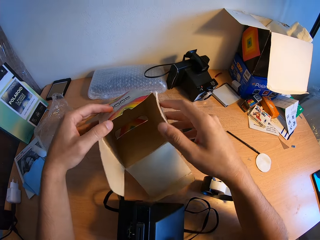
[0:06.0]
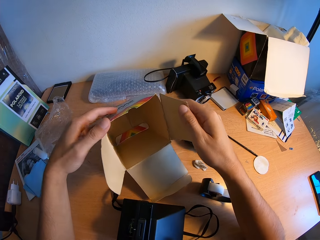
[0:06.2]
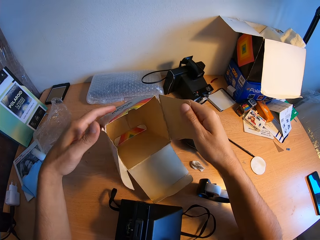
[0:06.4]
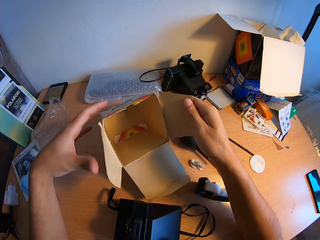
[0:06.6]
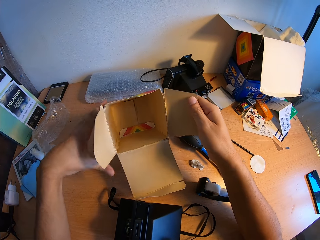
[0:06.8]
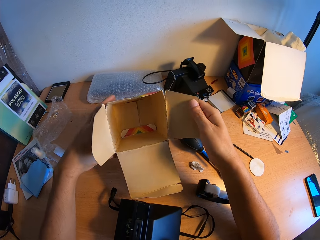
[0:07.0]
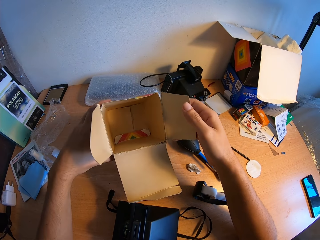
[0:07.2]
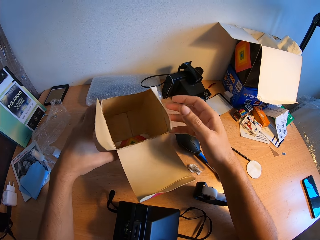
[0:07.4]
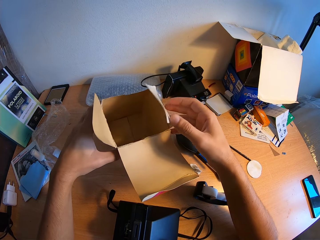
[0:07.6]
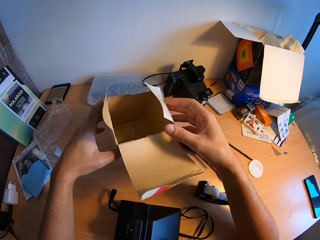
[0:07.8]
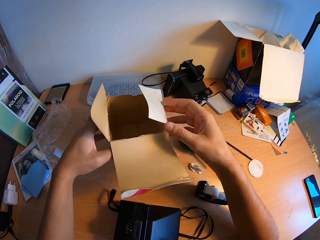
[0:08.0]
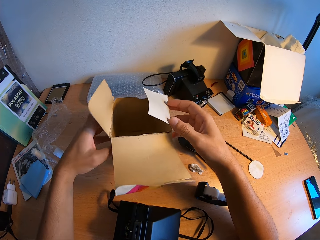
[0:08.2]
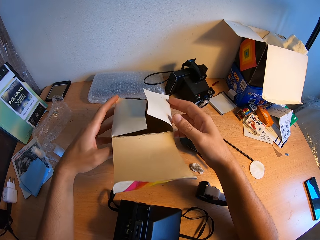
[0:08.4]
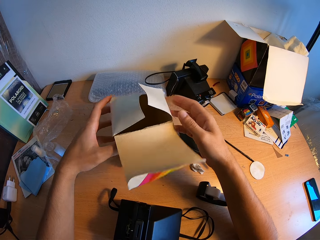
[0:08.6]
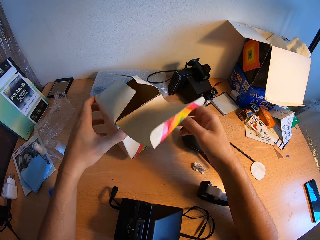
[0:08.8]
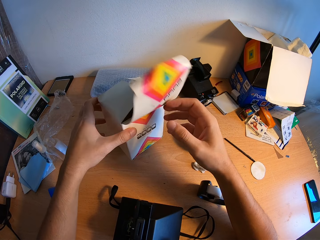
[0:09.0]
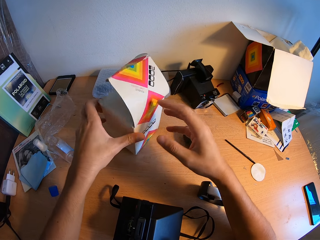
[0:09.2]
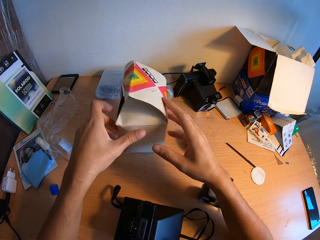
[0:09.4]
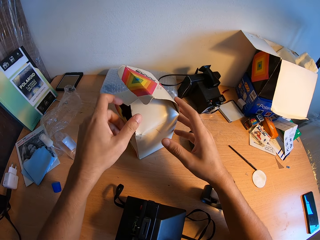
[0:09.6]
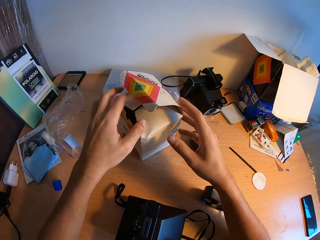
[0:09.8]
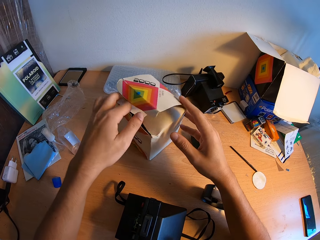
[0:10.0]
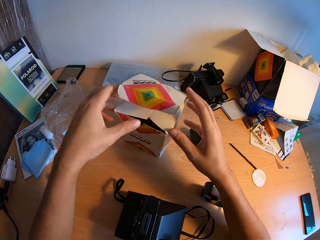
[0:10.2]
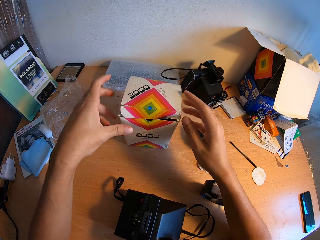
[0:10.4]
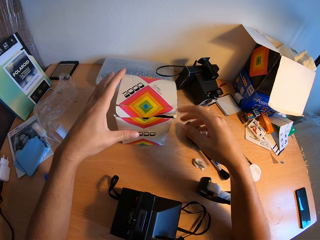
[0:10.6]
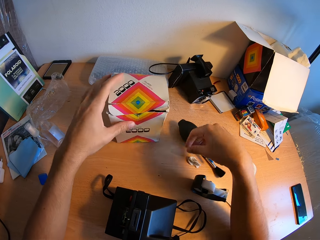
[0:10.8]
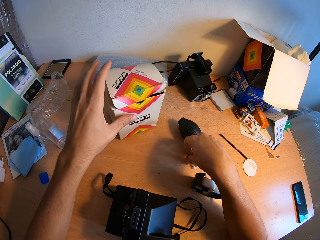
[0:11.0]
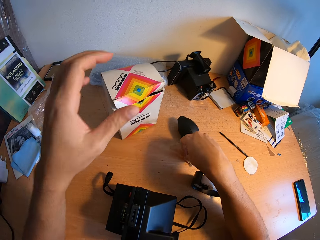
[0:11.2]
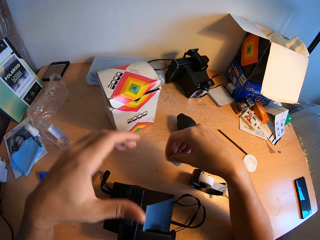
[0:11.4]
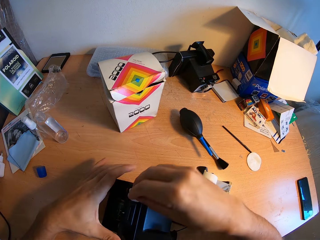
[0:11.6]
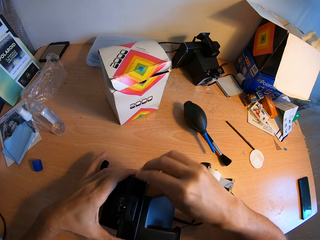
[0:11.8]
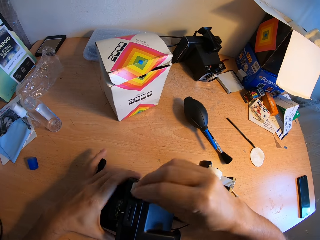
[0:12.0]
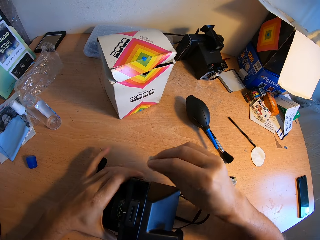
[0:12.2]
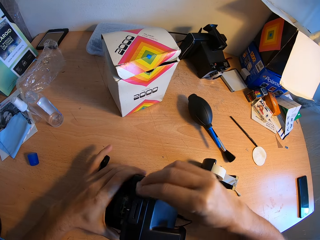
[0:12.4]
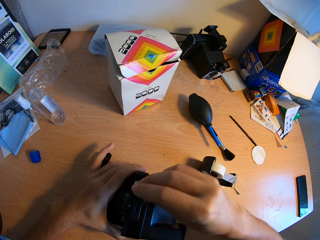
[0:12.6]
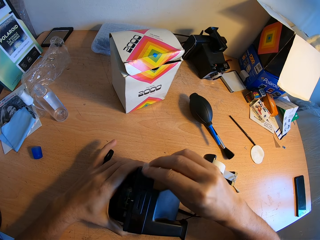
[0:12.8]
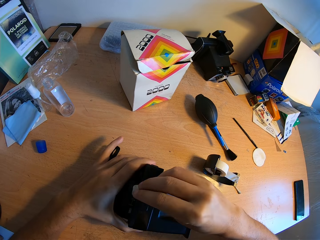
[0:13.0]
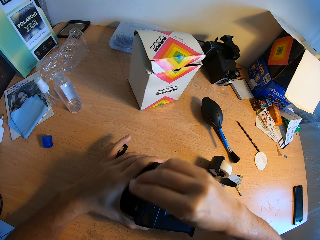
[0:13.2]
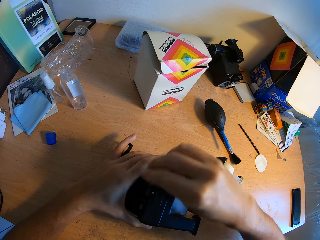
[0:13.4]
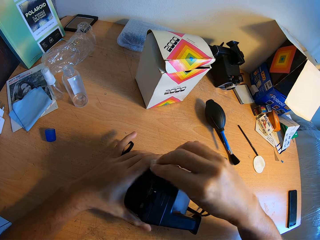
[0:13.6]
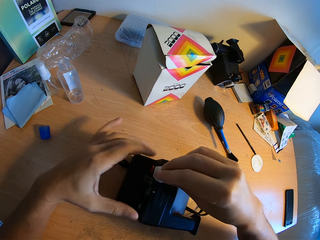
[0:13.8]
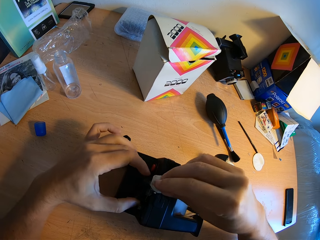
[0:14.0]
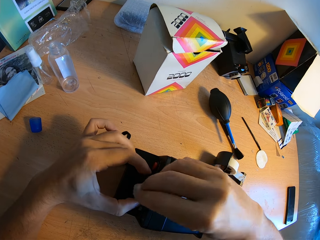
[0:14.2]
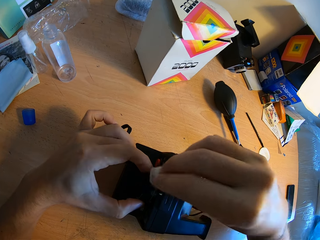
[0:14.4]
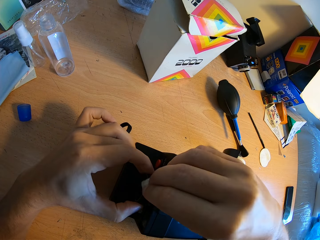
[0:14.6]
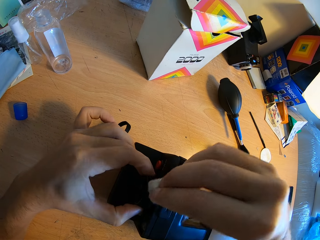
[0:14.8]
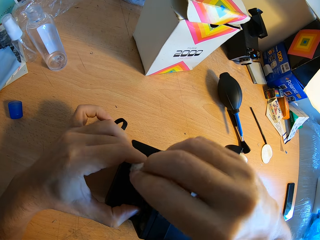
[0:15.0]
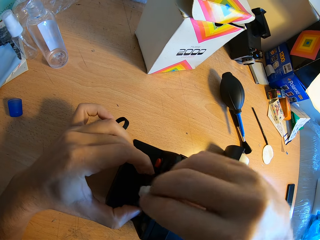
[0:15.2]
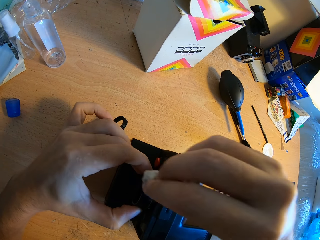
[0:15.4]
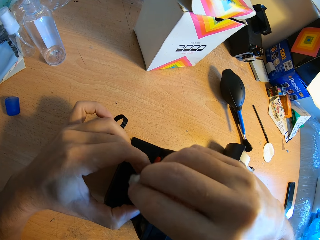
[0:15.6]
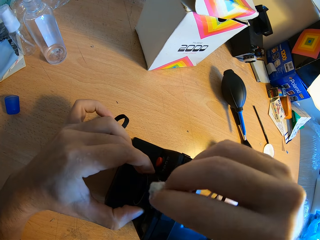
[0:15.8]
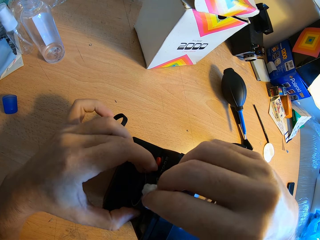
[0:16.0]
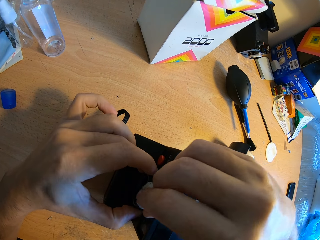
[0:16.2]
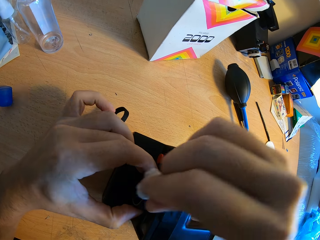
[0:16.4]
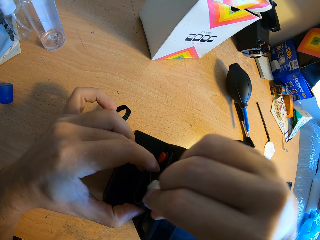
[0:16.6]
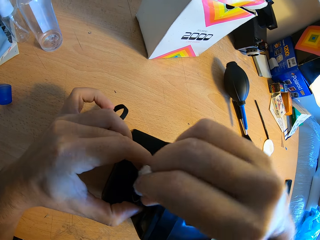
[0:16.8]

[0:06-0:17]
The camera wearer closes the carton or box with both hands. He stares at the box. He places the box on the bench, turns the box, and unhands the box. He picks up a cotton wool from the table with his right hand. He holds the camera with his left hand. He cleans the camera with the cotton wool.

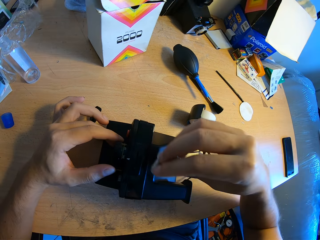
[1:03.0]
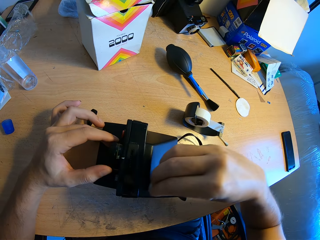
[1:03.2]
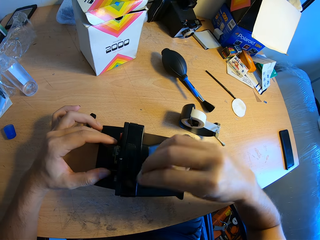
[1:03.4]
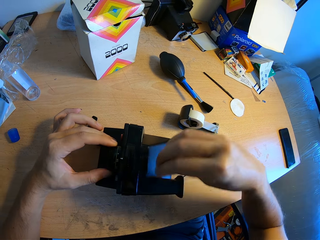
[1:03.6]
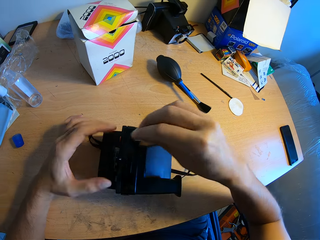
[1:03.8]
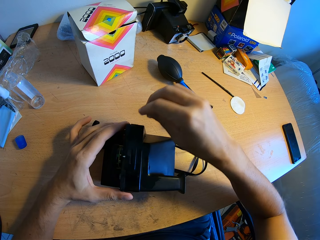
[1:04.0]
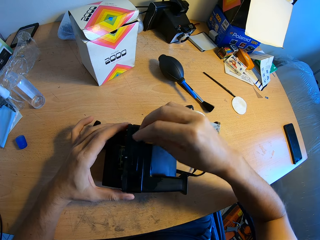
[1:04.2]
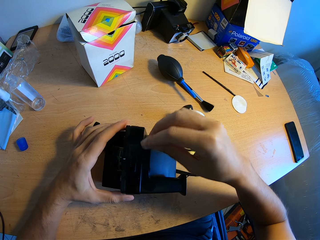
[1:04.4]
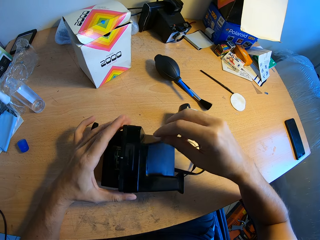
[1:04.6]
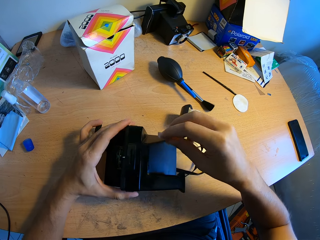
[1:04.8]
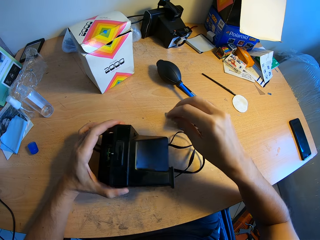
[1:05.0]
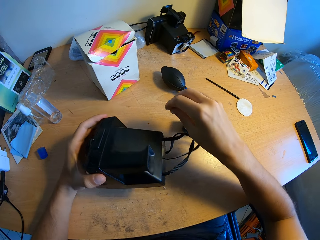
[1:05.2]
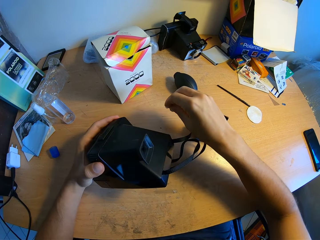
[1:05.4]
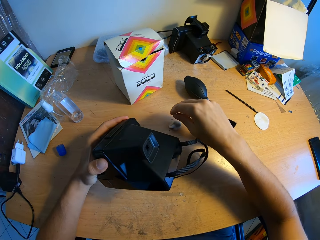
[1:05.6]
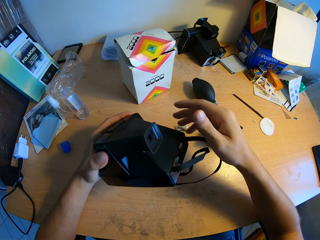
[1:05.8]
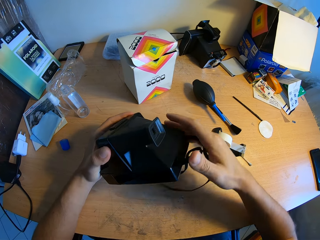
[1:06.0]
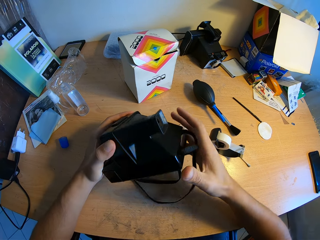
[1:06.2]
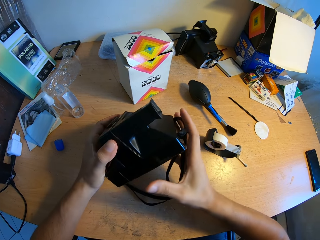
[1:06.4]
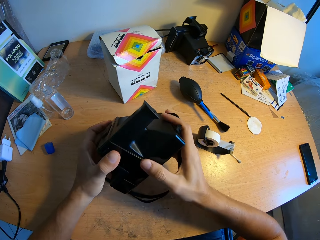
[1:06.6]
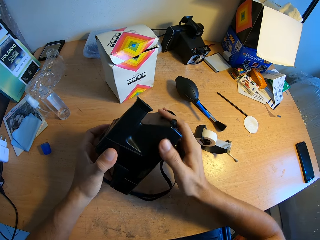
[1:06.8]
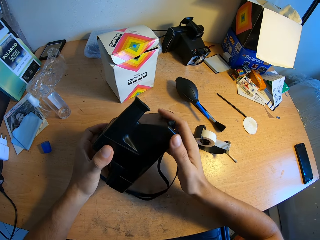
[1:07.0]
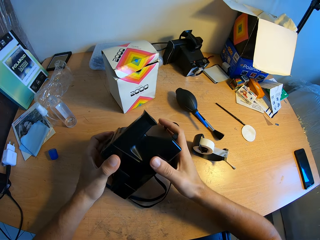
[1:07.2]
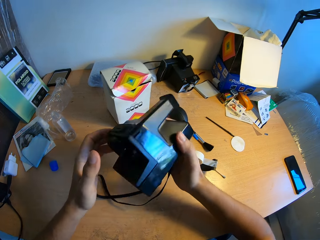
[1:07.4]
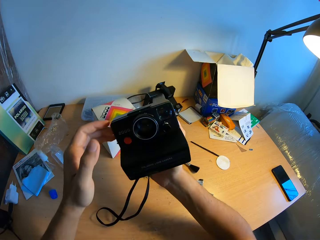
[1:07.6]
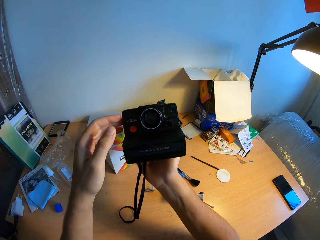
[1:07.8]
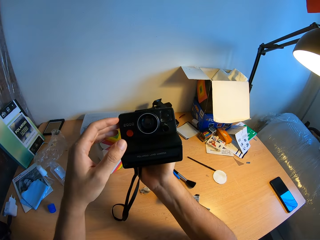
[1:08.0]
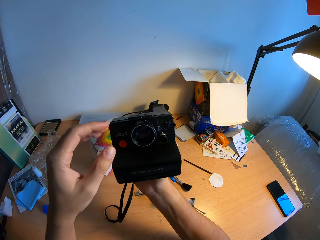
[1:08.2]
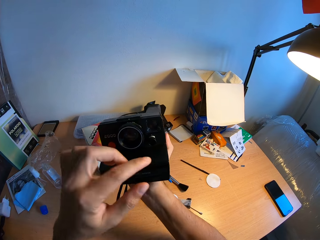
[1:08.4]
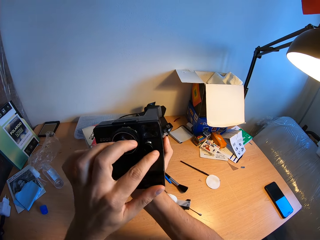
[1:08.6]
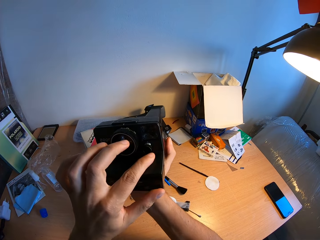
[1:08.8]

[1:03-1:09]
The camera wearer lifts the camera off the table. He places the cotton wool on the bench. He examines the camera with both hands. He rubs the camera with his finger.

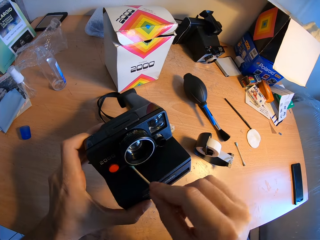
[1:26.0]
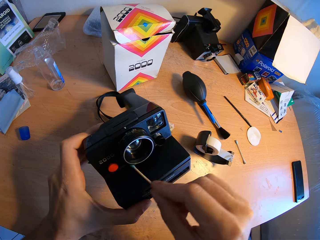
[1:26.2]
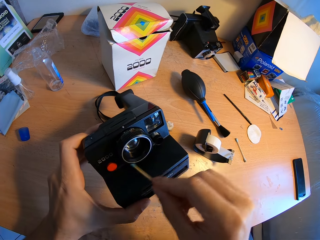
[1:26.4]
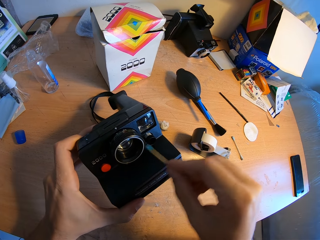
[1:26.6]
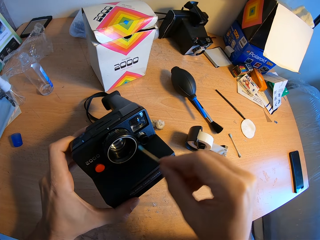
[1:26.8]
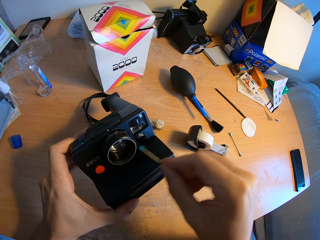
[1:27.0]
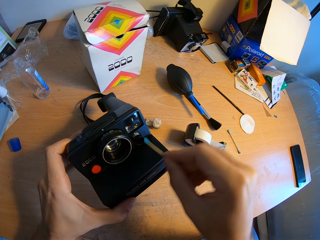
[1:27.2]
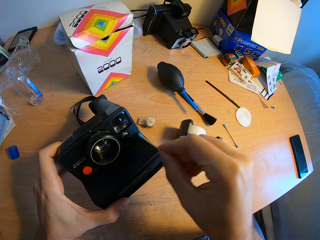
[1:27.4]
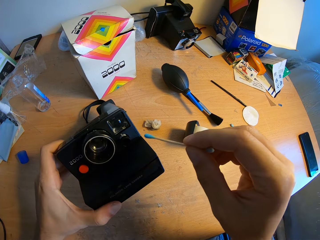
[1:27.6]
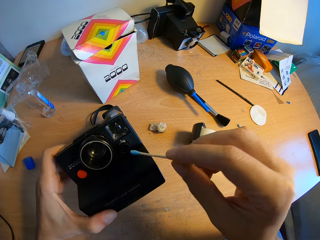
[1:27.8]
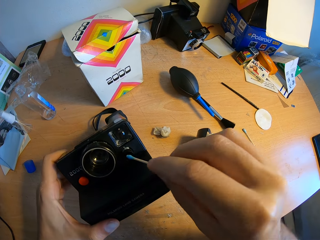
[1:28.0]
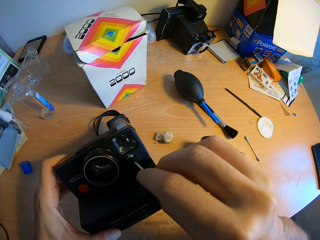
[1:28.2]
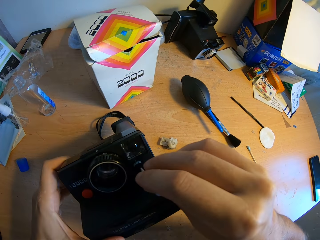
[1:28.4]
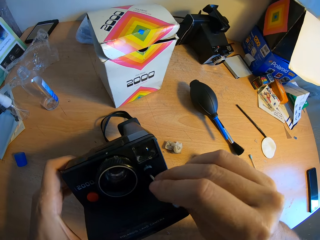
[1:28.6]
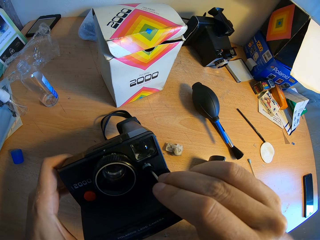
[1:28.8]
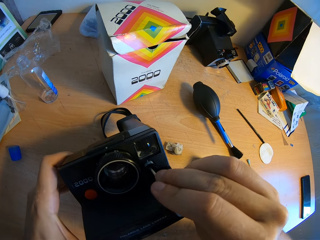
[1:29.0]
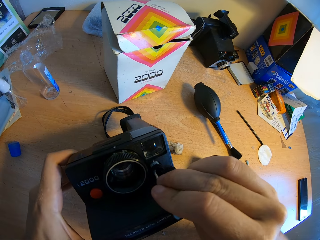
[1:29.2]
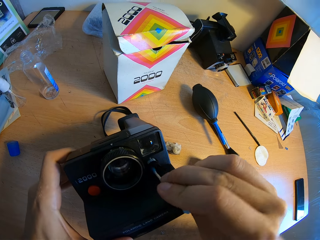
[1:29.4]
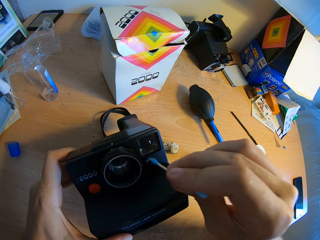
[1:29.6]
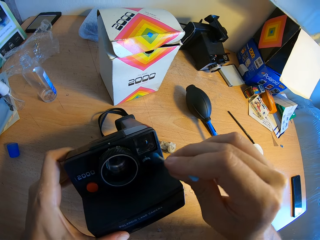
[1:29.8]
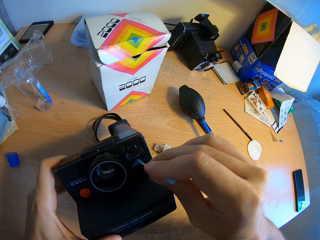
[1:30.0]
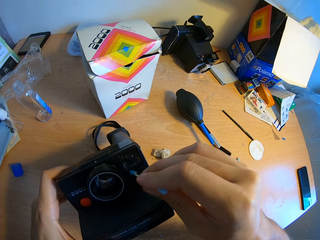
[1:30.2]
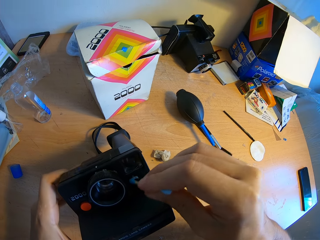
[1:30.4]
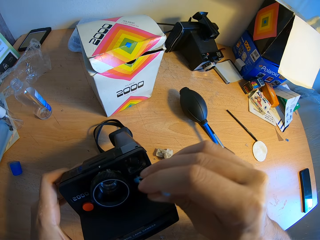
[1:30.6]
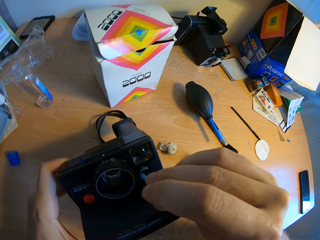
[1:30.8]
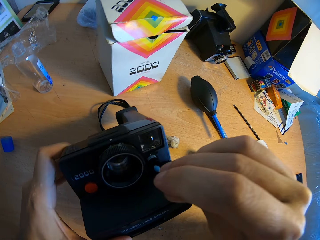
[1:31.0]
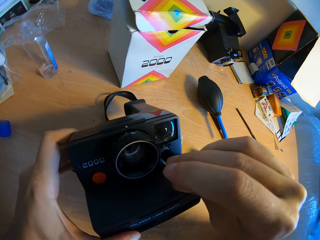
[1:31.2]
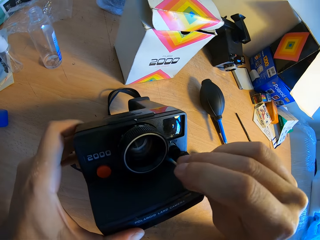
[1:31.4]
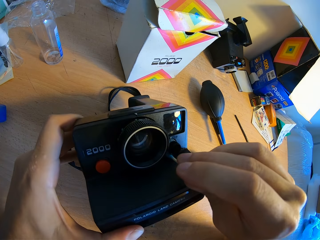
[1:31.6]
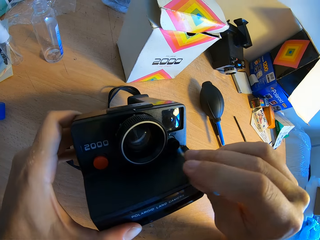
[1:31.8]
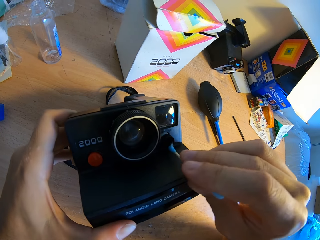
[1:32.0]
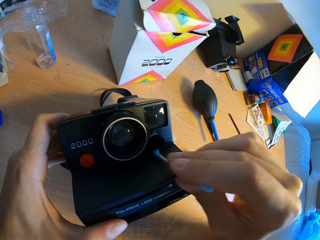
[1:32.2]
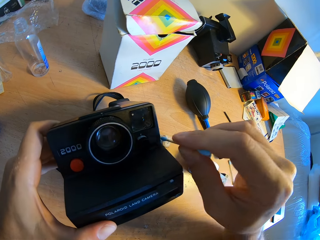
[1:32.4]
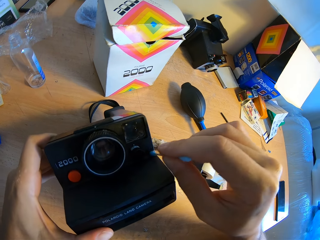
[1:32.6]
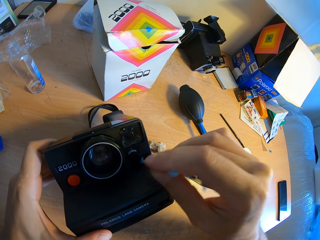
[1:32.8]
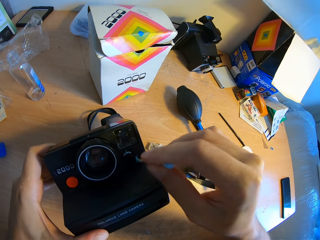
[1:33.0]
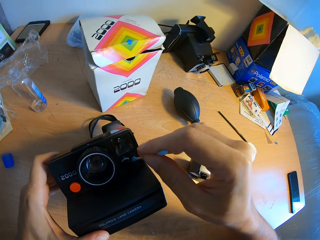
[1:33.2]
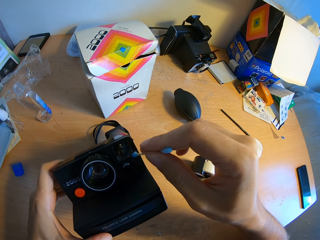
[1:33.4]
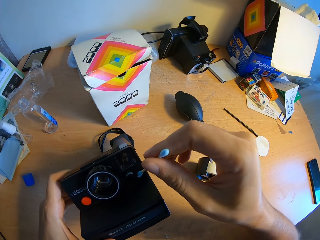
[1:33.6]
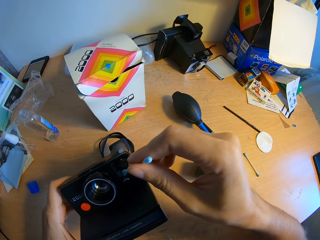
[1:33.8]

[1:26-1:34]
The camera wearer cleans the camera with the cotton earbud.
